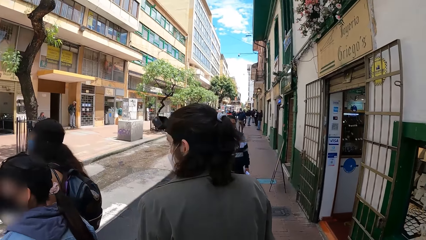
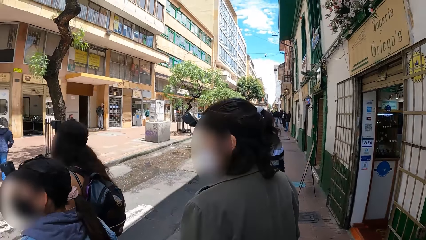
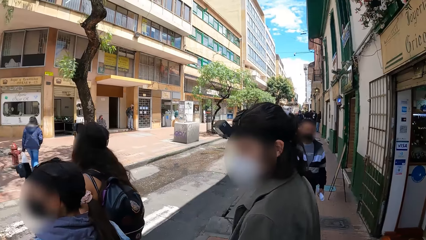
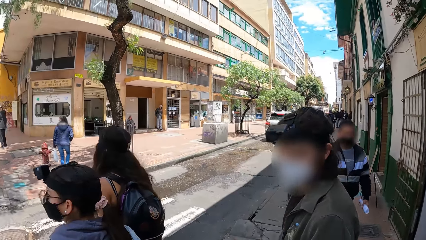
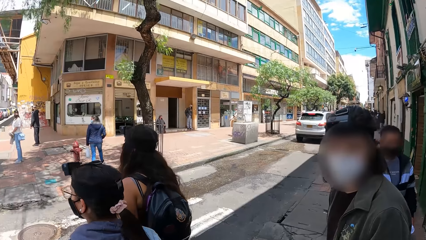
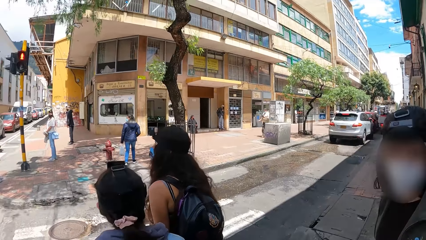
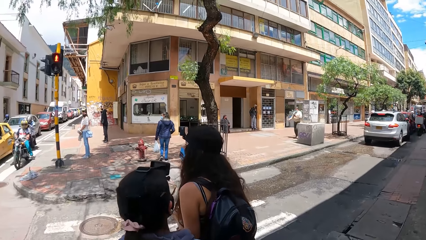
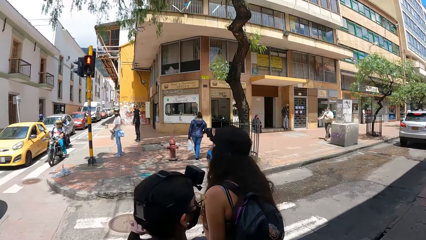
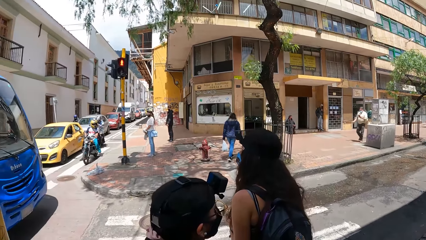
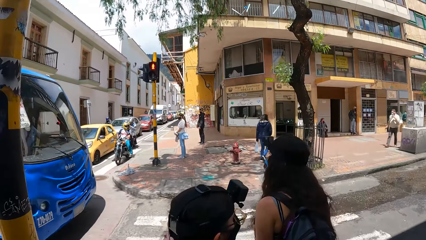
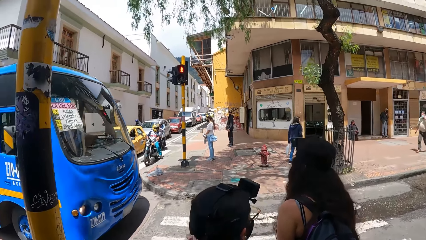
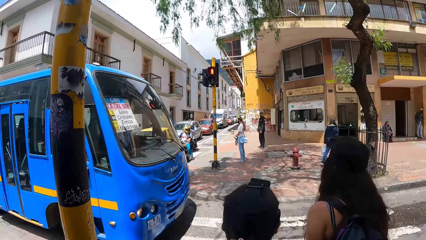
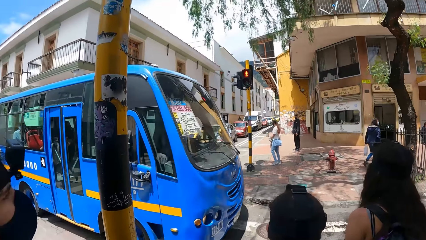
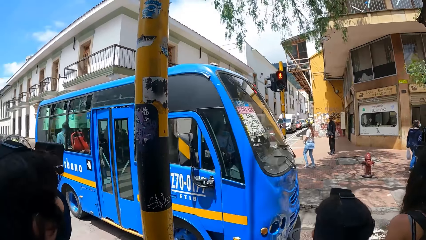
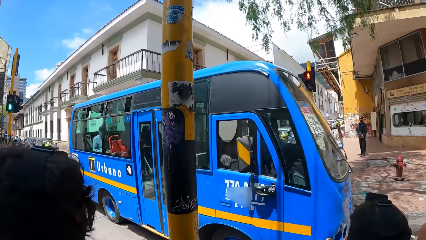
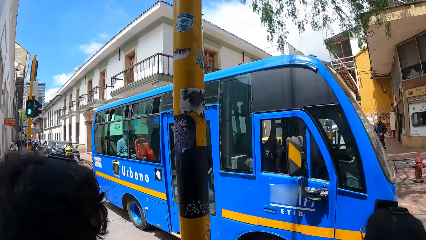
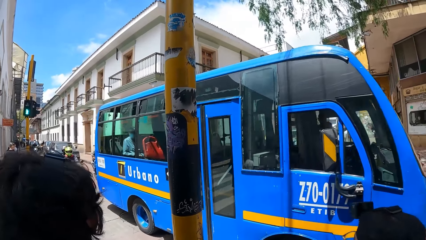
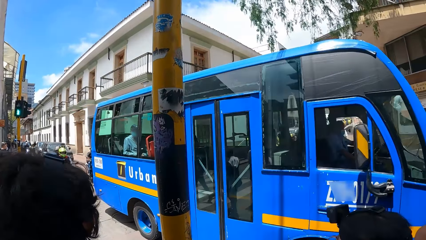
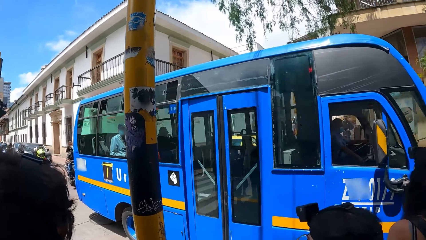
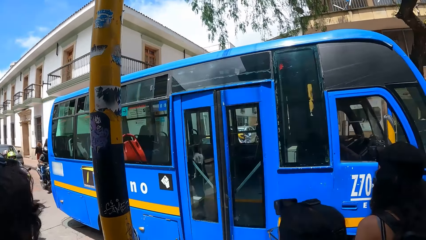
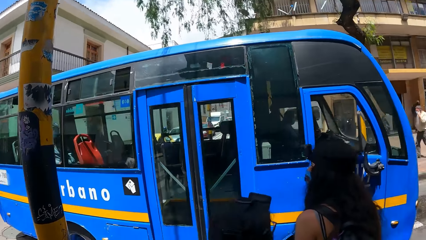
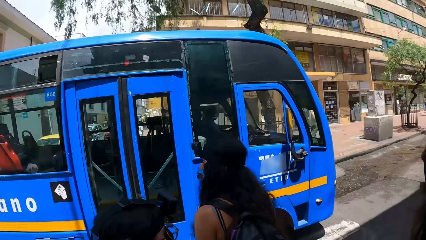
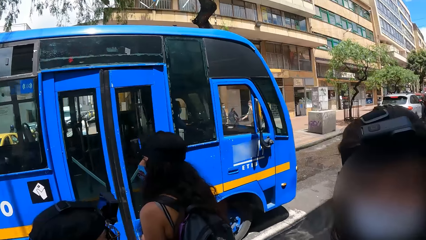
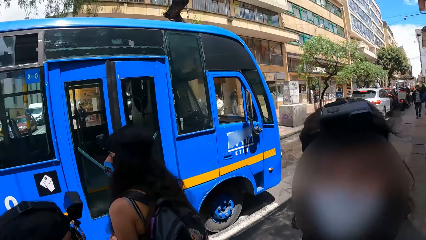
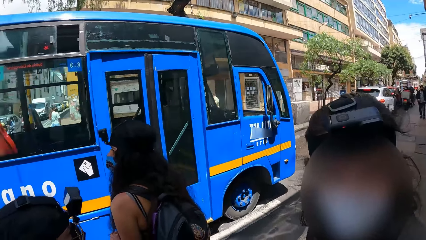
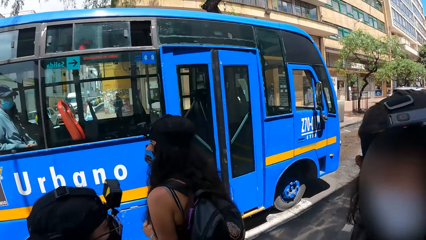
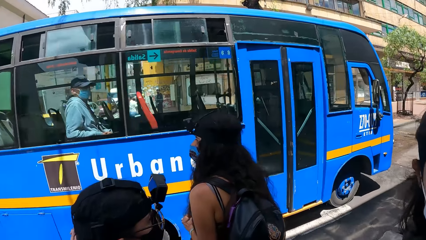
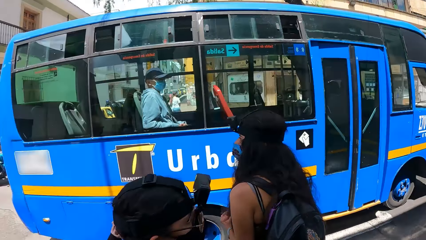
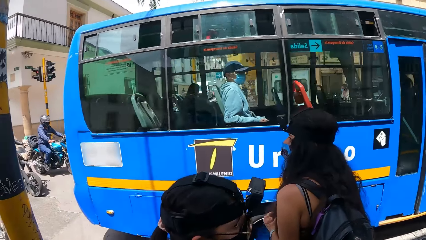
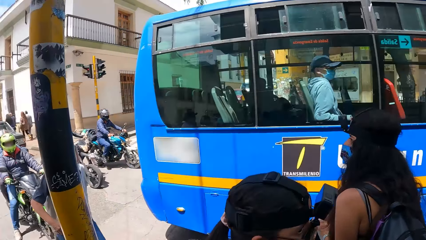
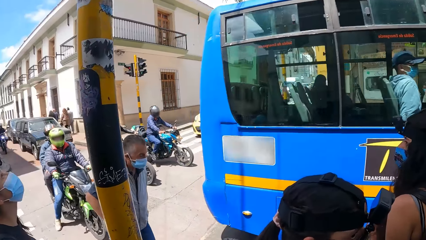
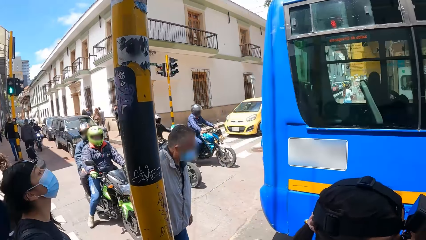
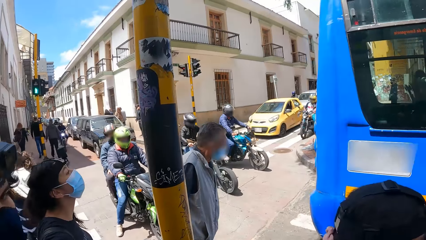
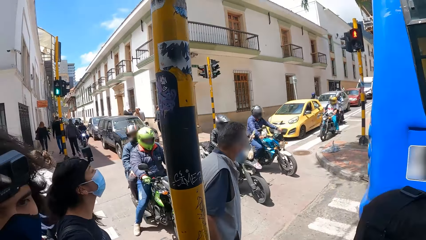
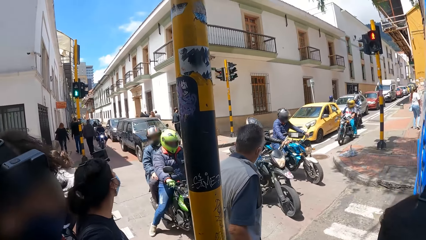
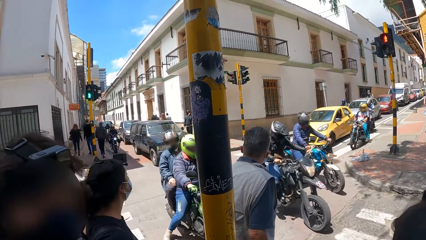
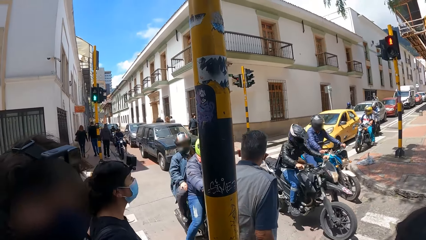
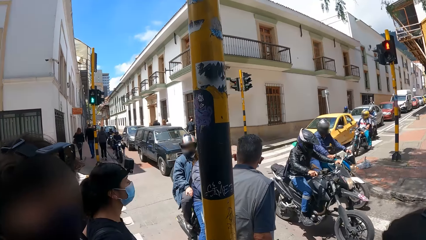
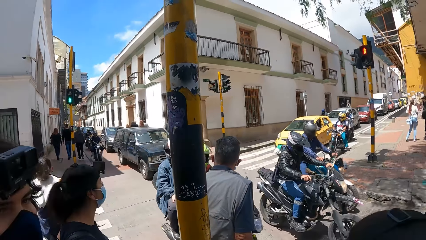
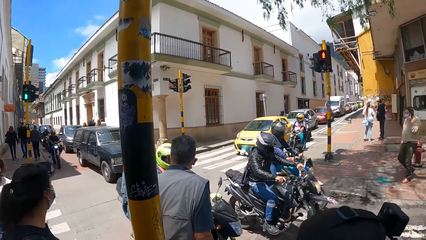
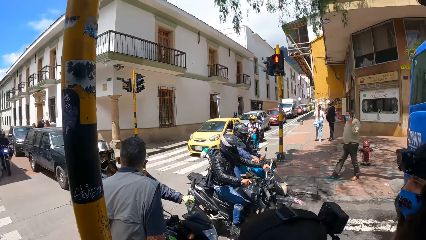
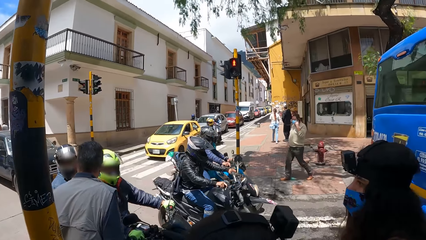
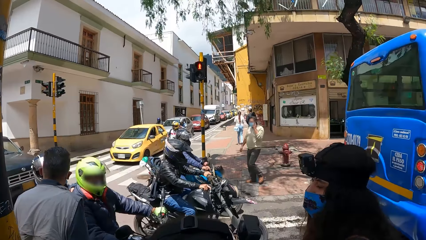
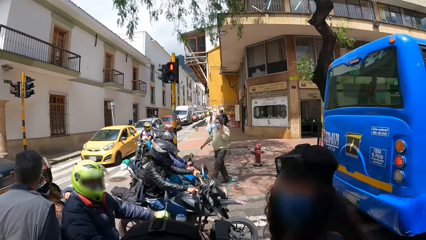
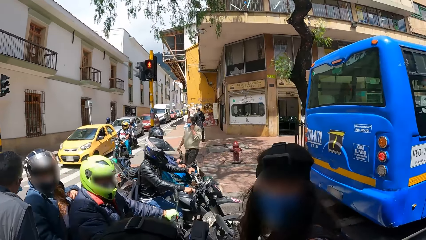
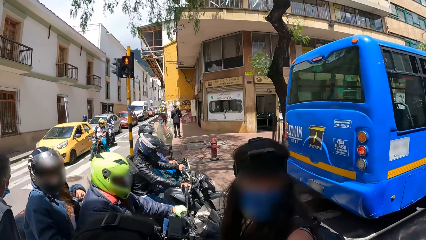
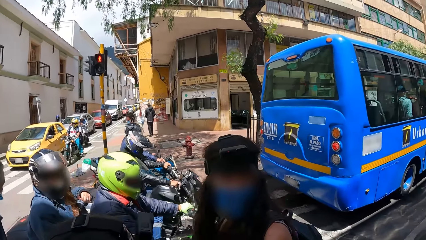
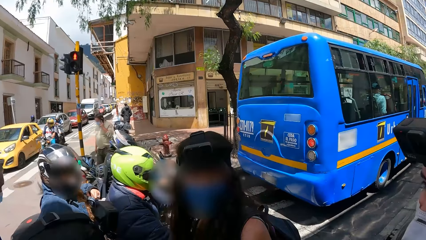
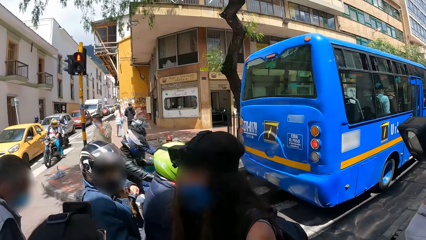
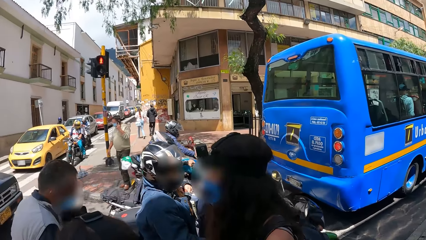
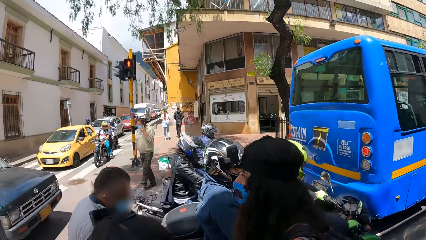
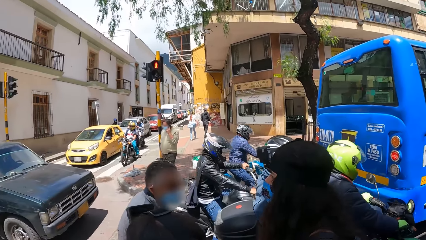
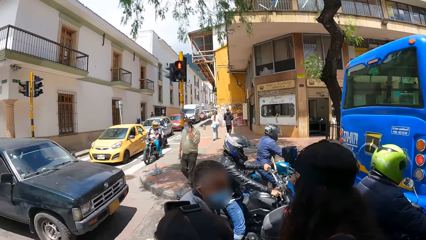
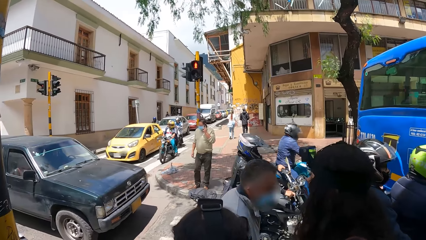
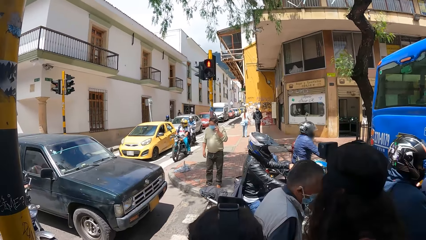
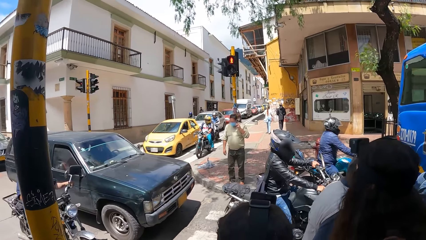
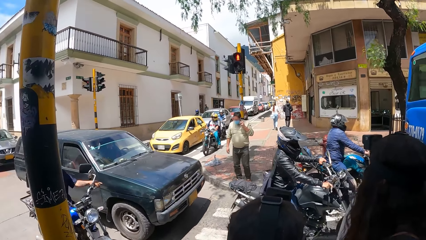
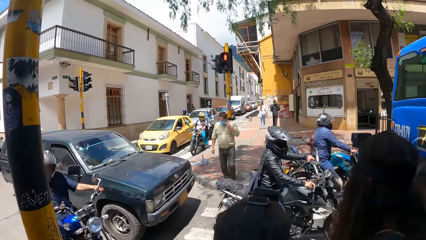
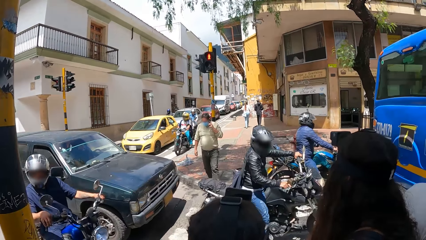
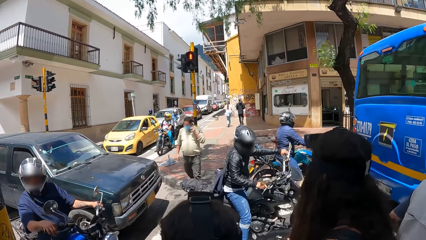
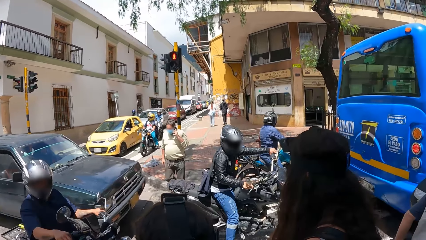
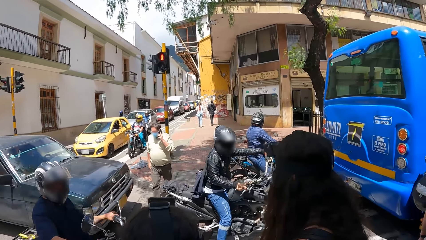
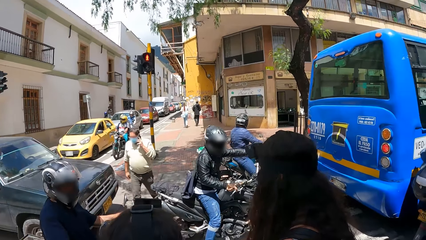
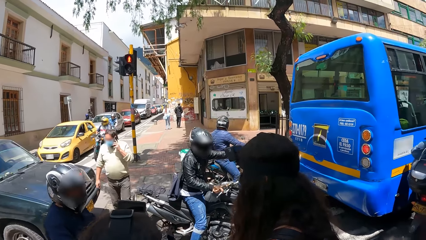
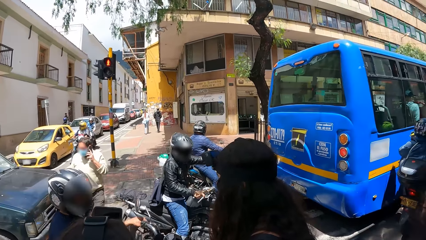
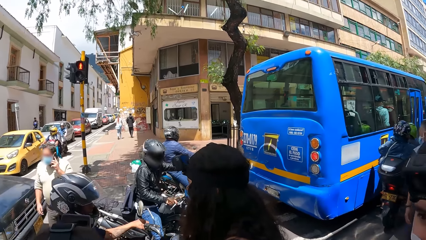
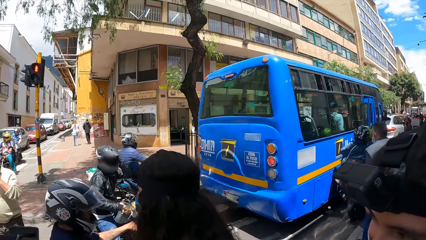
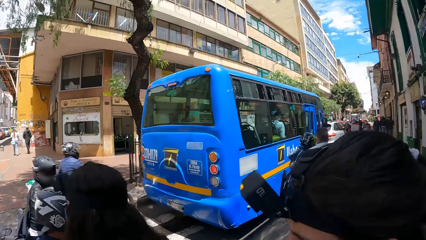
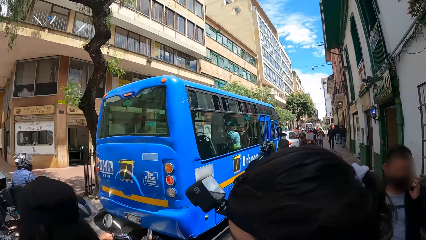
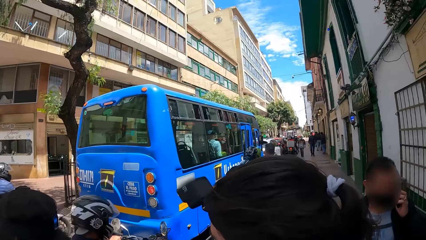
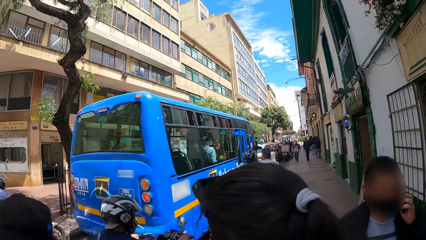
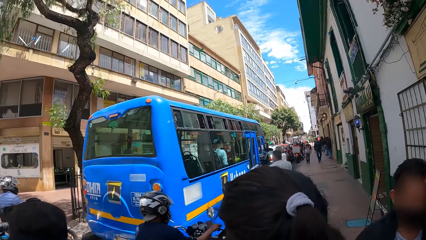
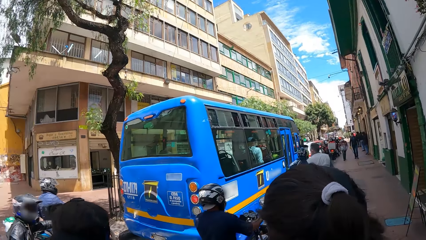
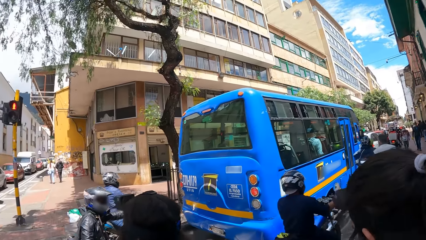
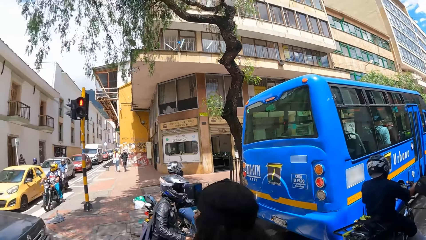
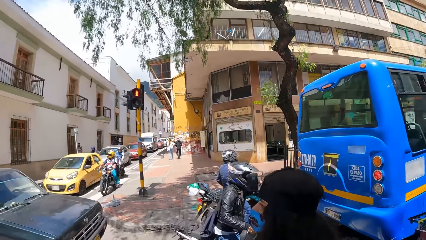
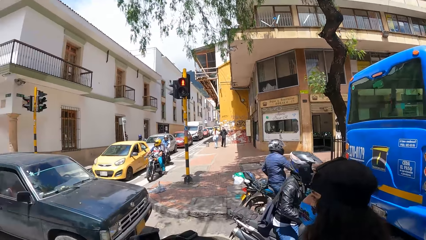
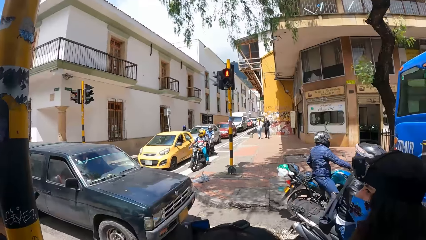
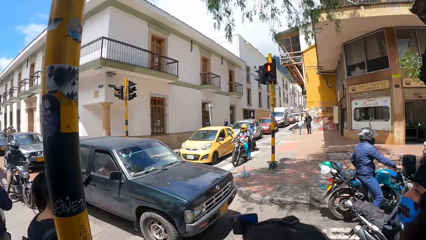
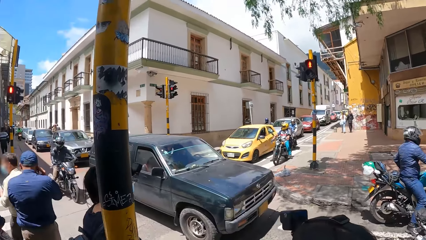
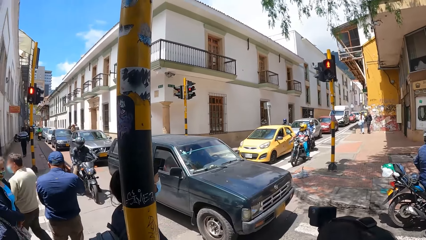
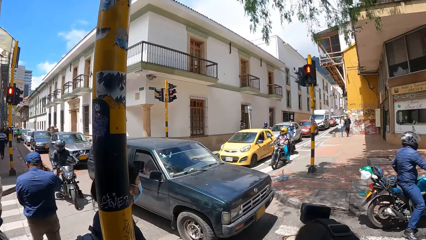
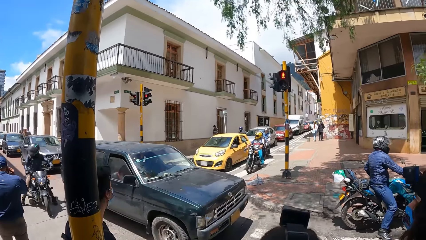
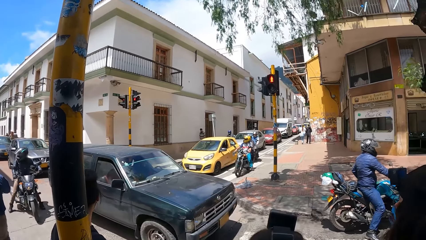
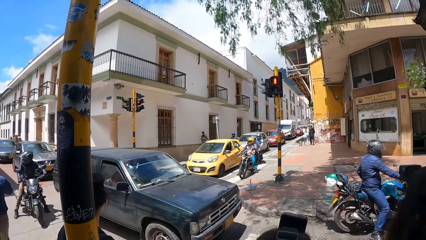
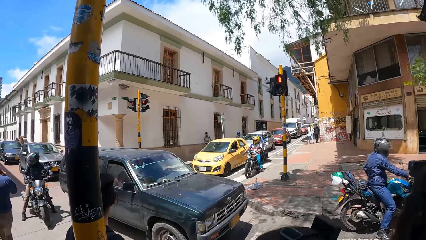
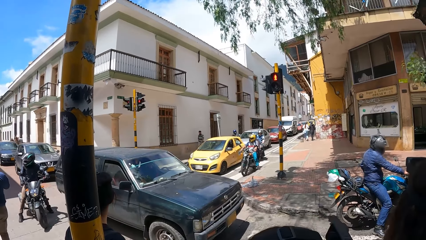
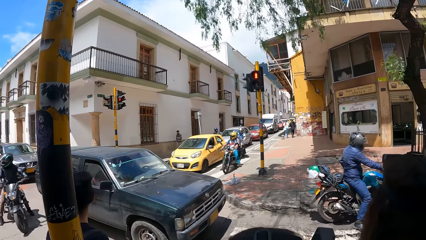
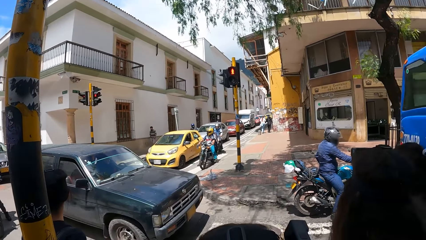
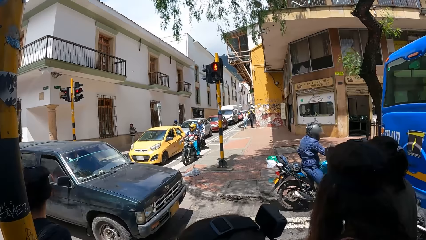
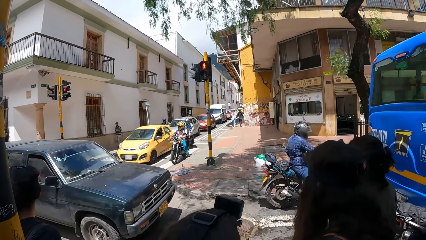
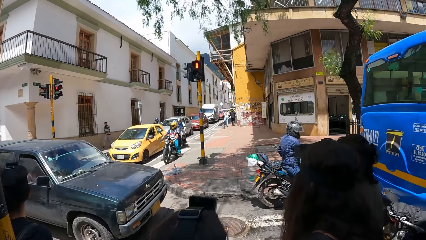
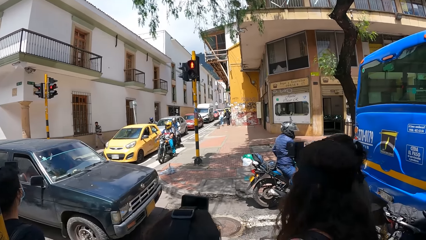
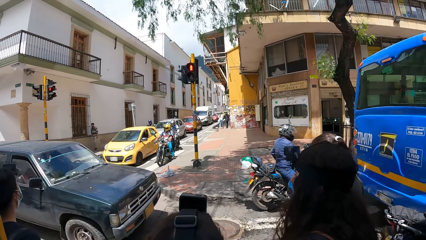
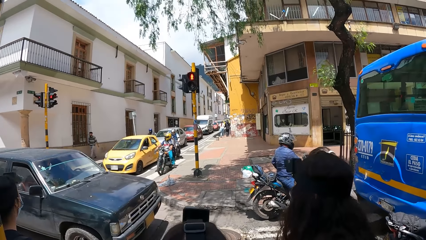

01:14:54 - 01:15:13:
The camera wearer looks at the blue van. They look at the motorbike. They look at the blue van. They look at the motorbike.
